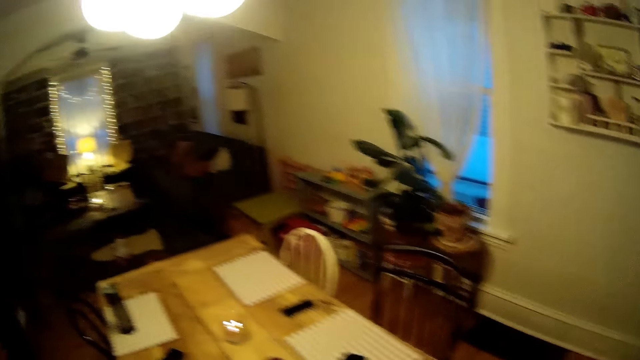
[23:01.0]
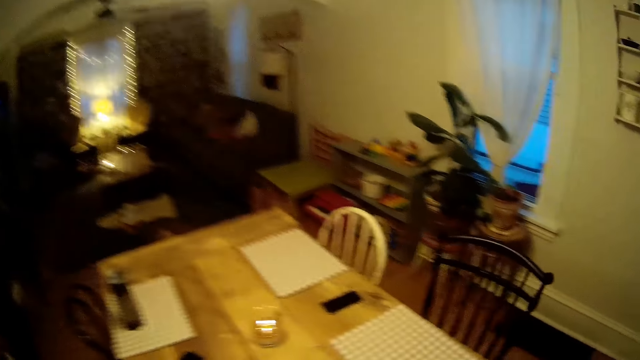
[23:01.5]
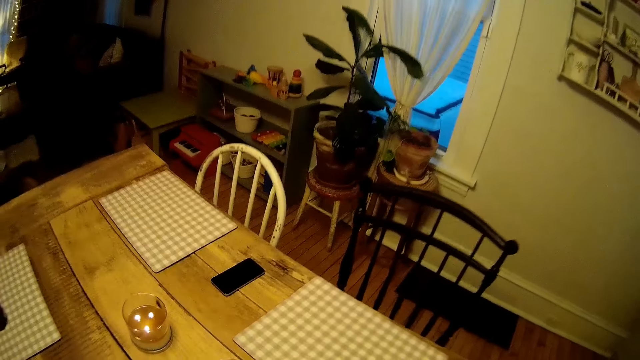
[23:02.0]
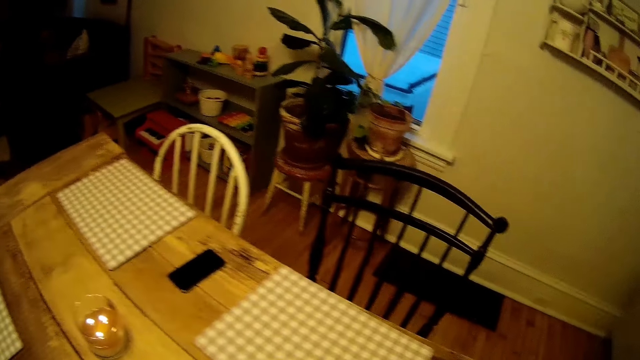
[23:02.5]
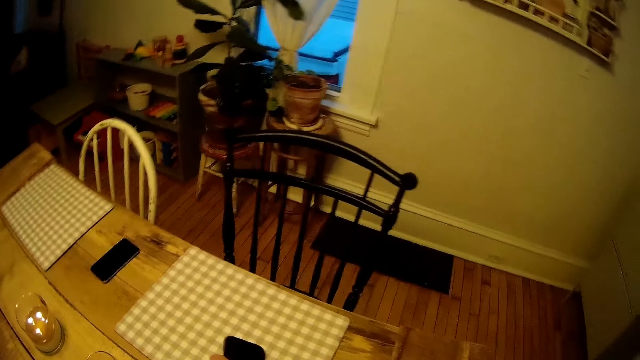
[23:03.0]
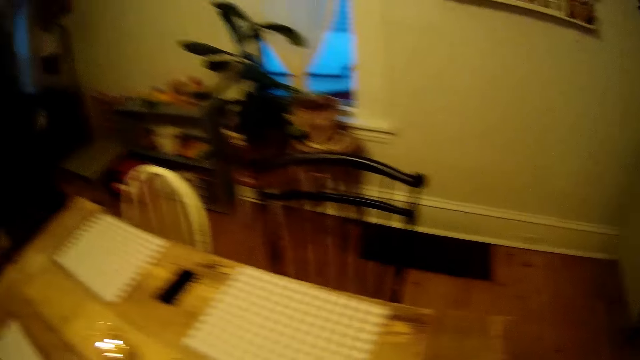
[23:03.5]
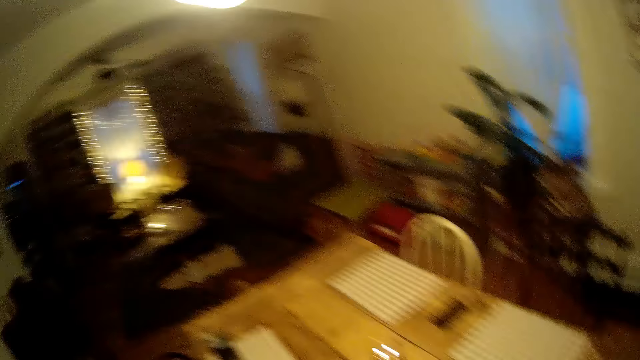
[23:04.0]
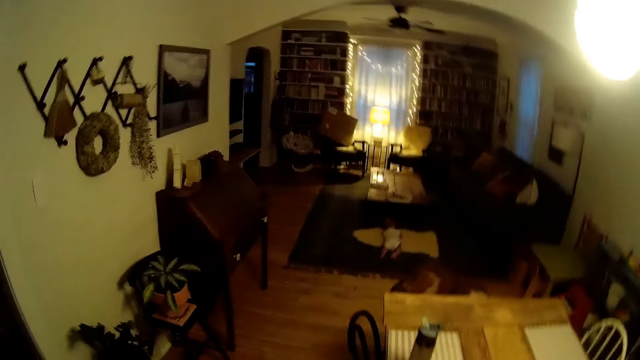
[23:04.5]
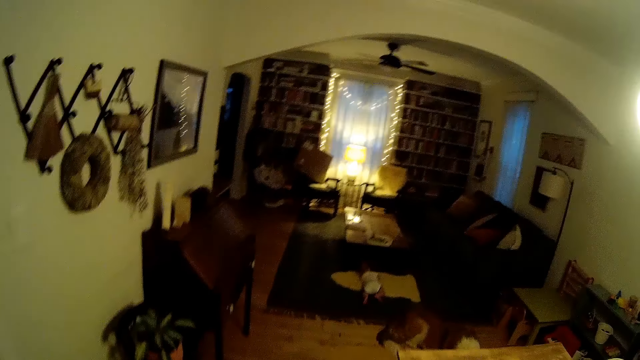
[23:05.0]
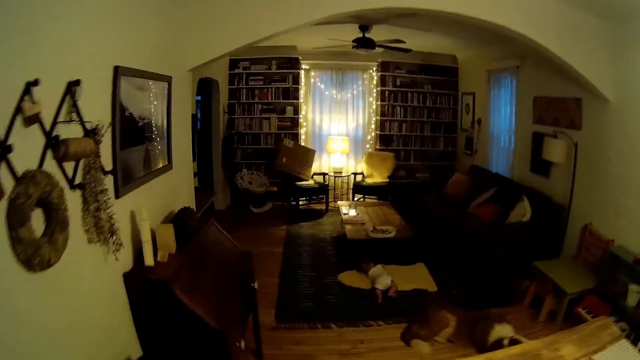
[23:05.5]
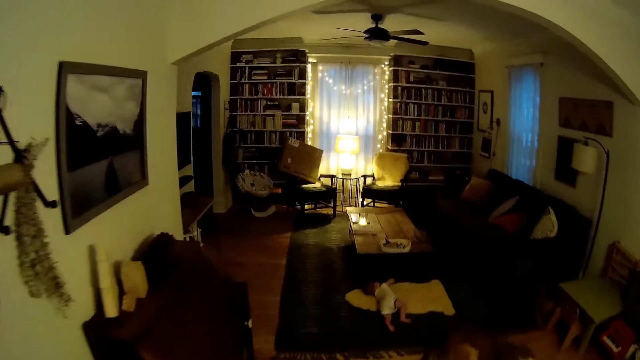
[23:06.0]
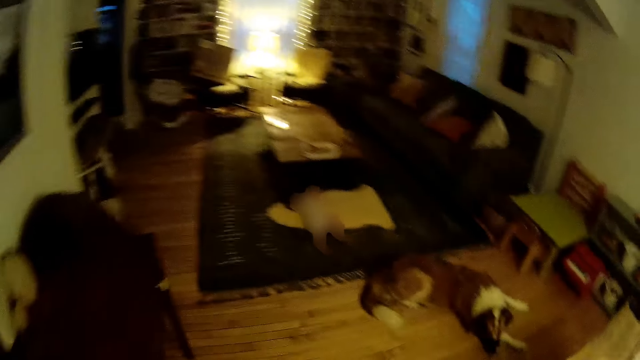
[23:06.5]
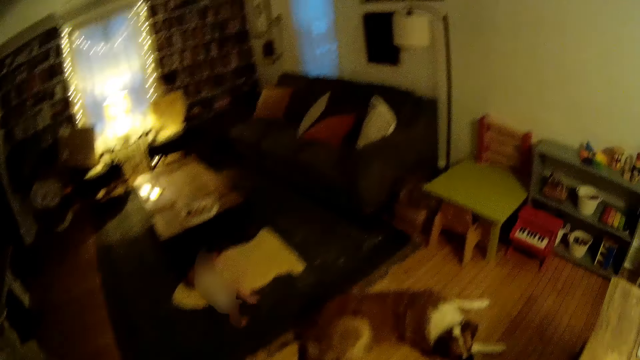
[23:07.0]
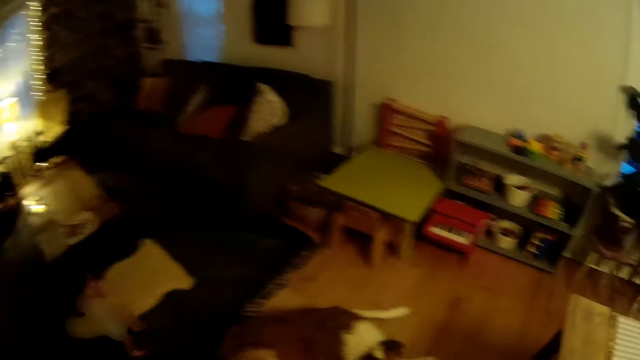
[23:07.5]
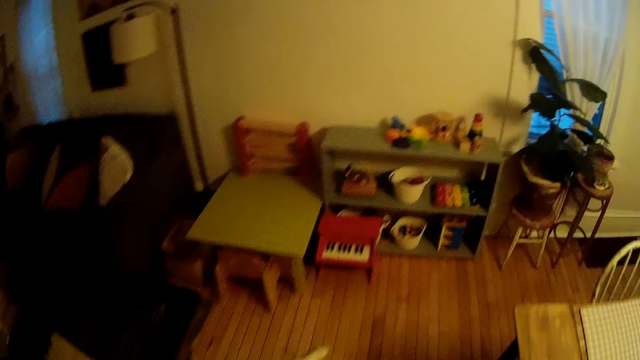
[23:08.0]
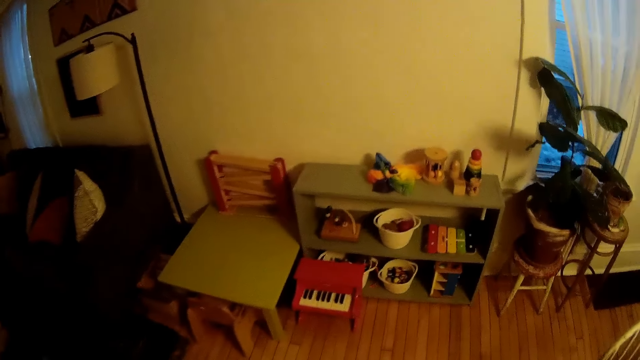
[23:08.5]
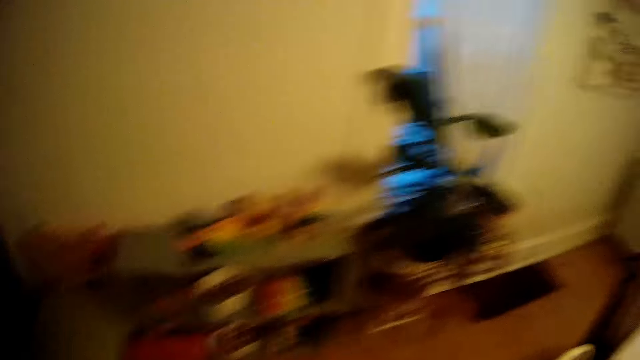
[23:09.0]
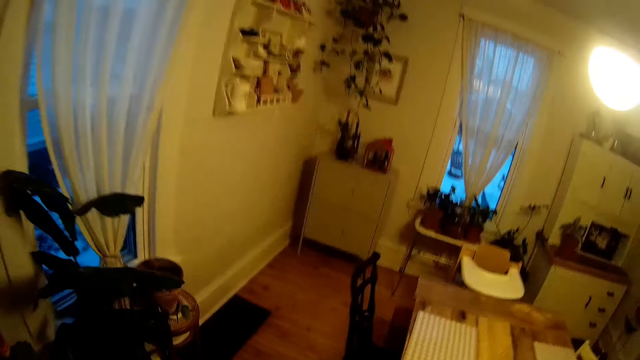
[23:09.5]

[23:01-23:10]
The camera wearer walks around the room. He picks up a phone on the dining table with his right hand. He places the chair on the floor. He looks around the room. He walks around the room.

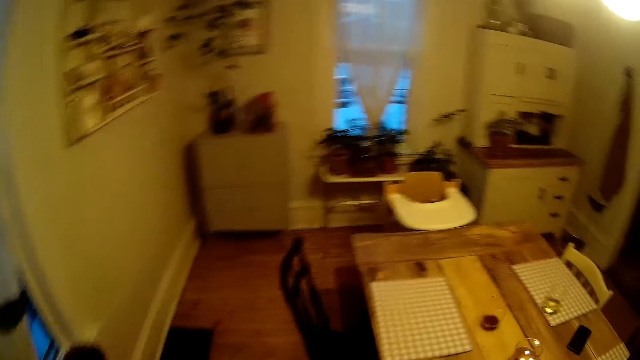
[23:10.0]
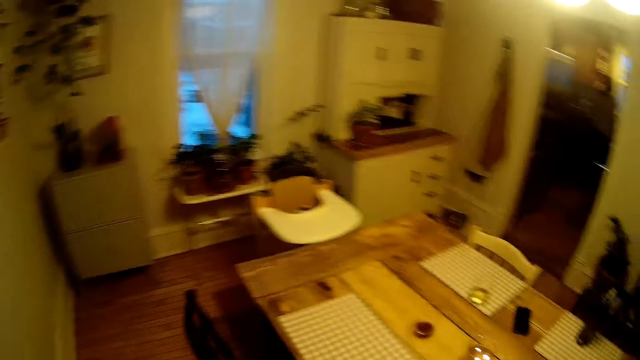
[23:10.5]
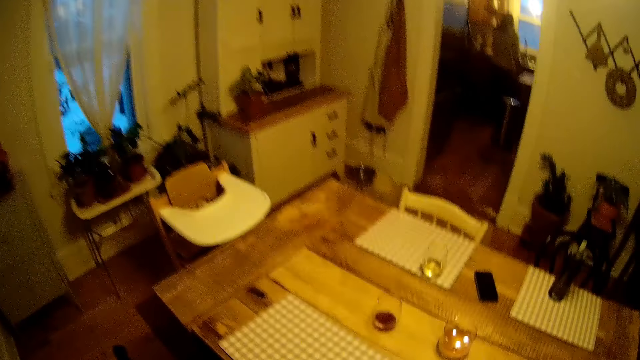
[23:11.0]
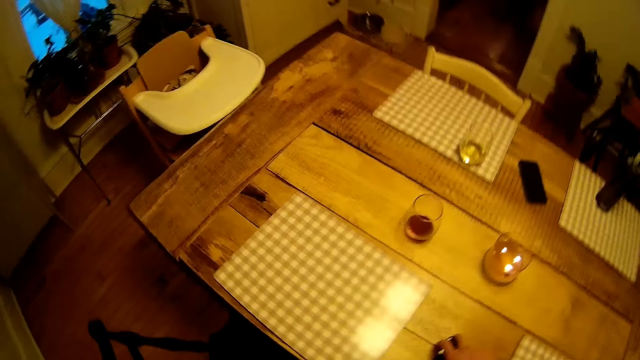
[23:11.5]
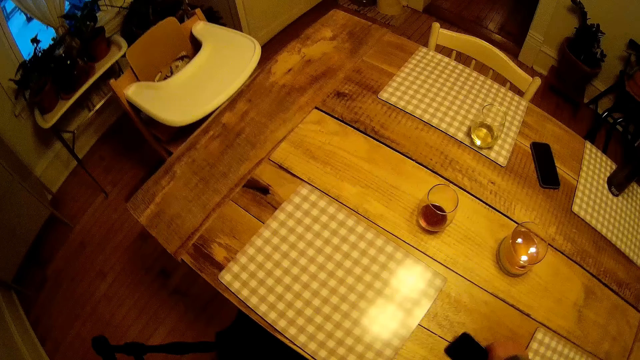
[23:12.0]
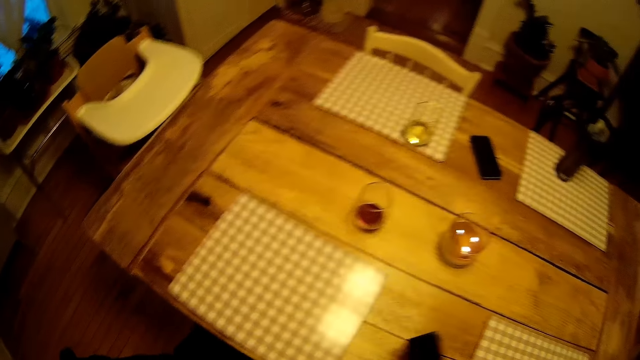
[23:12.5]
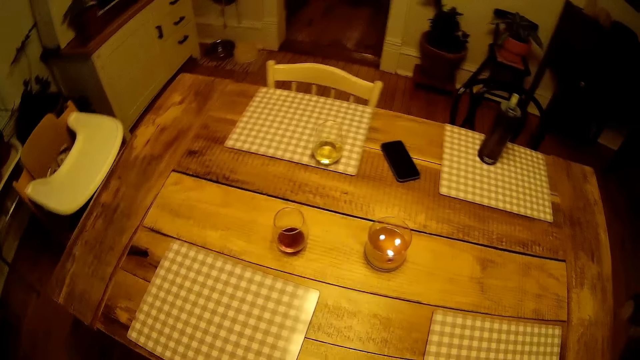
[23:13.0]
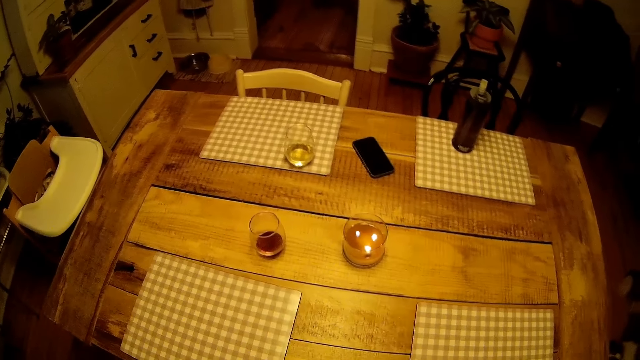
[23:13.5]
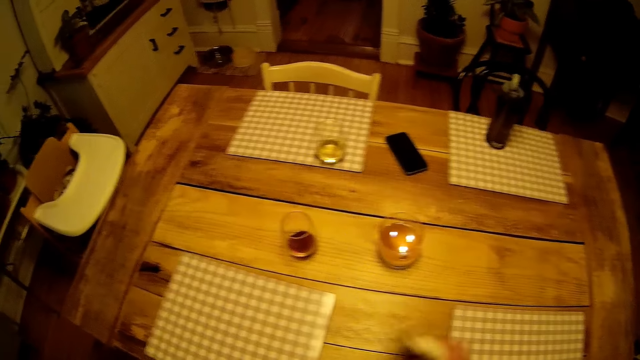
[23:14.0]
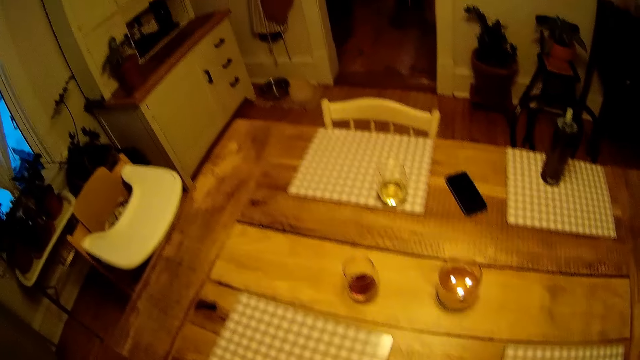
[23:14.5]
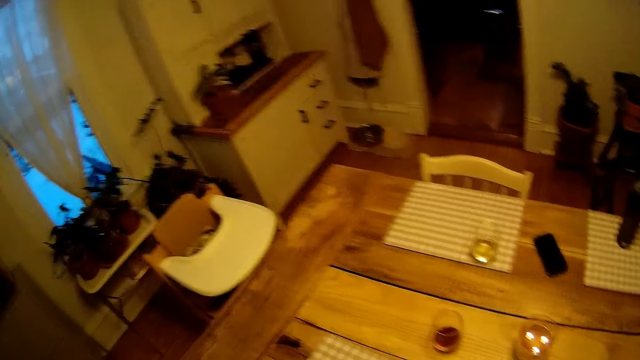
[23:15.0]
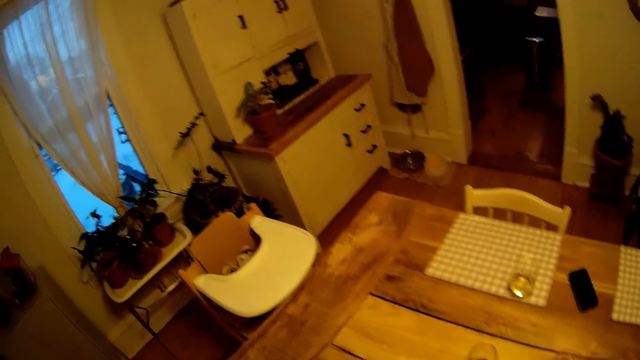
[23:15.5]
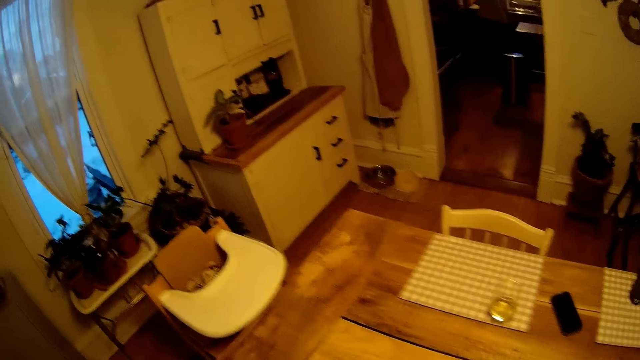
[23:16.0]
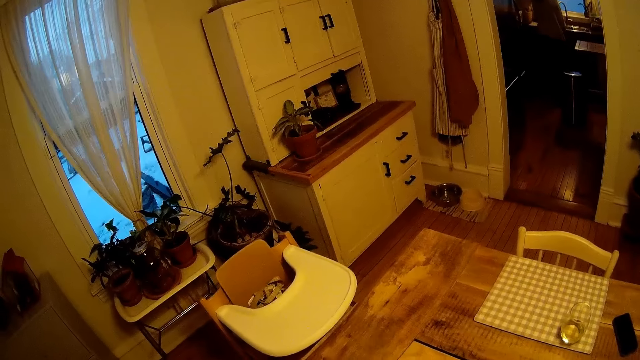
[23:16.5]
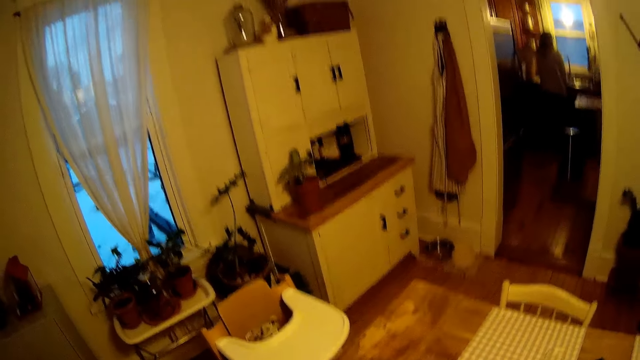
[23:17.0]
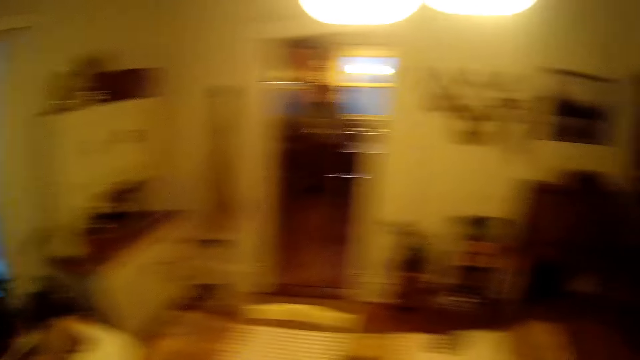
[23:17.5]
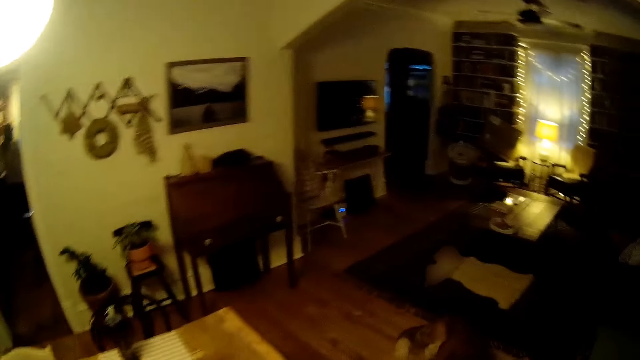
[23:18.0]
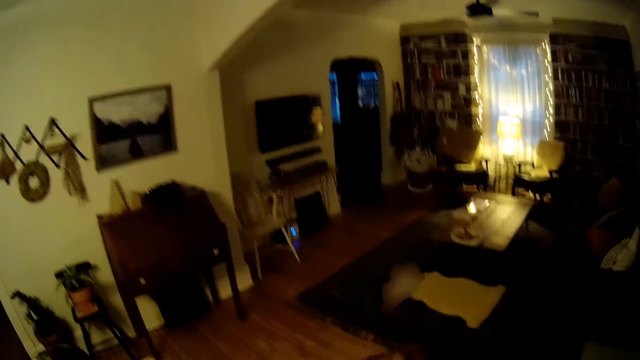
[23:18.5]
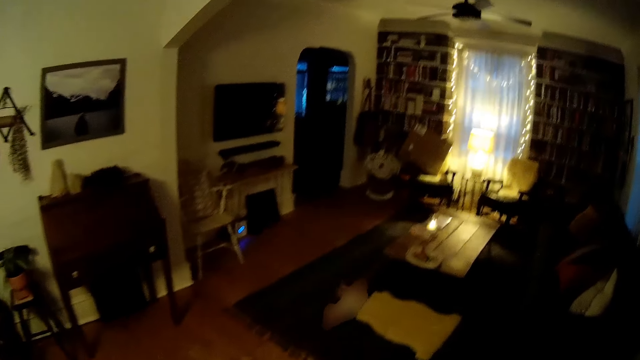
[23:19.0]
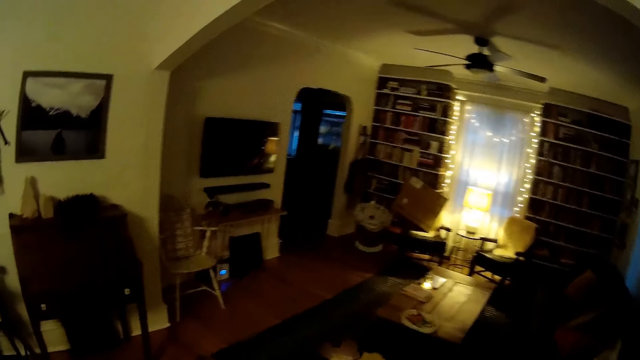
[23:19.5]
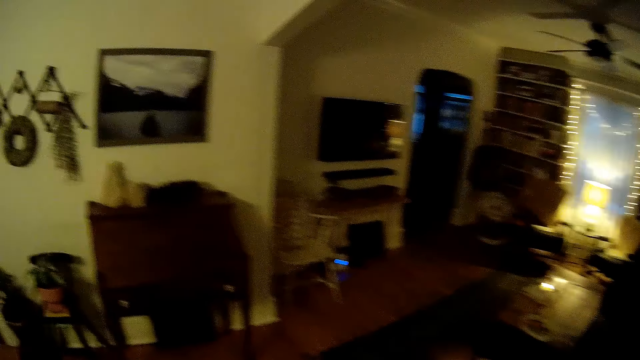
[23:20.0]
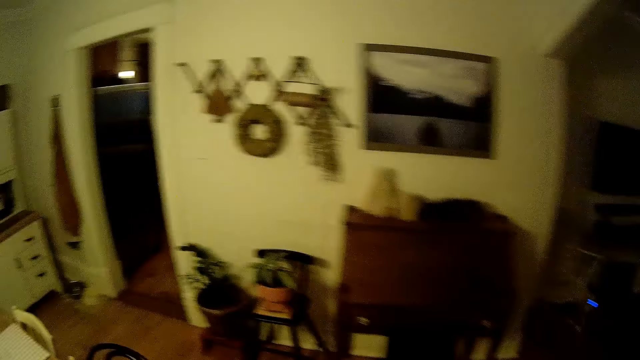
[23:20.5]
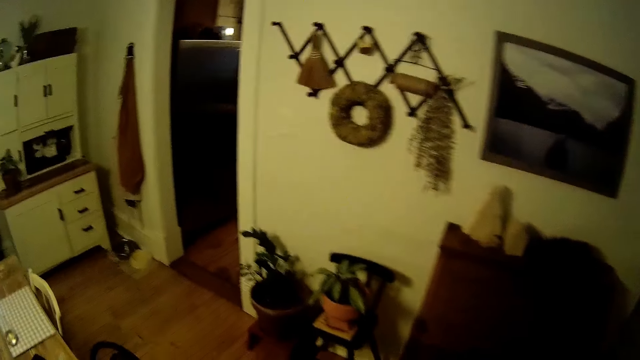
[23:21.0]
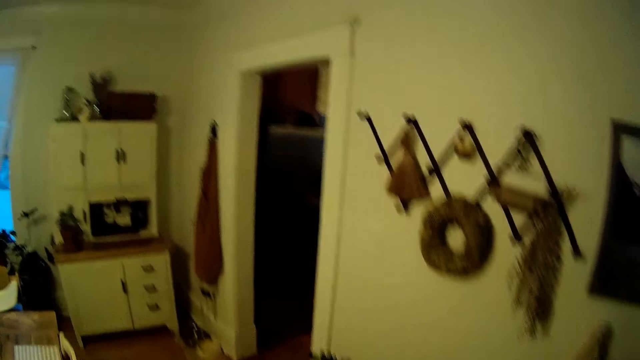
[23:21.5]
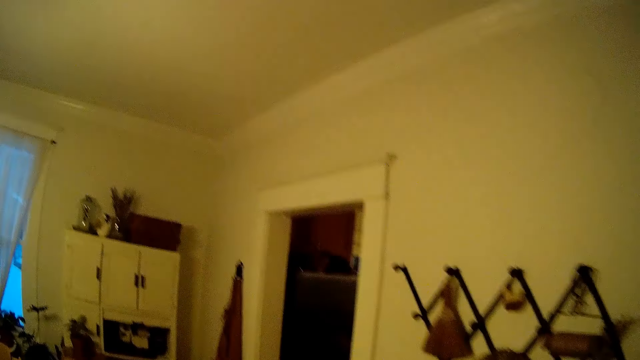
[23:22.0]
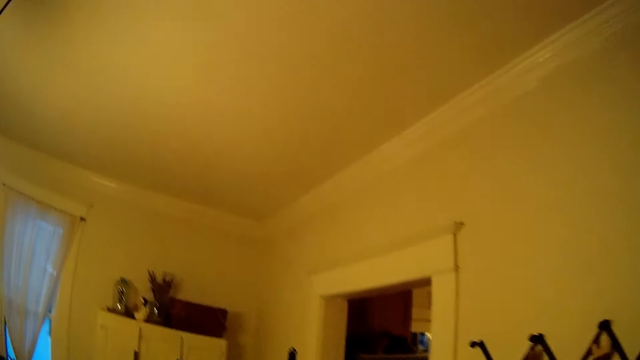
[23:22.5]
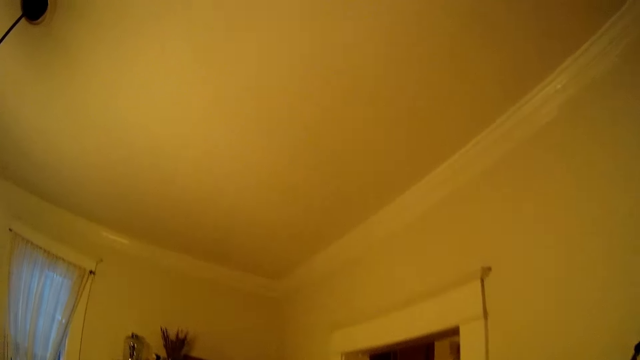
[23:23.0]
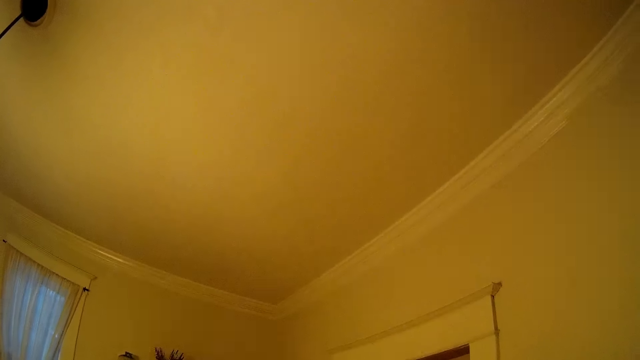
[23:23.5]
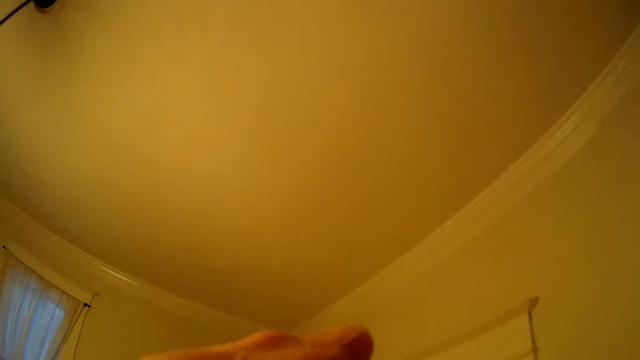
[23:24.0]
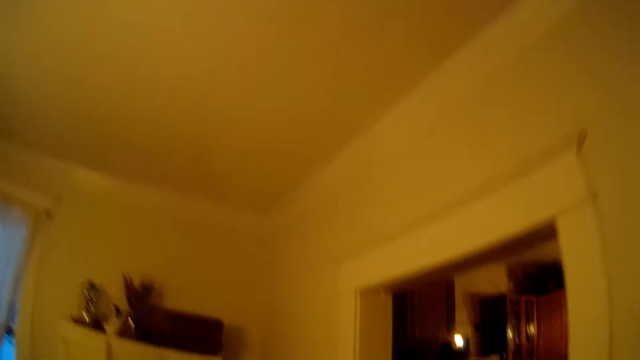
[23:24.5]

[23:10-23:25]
The camera wearer picks up something from the table. They look around the room. They walk to a kitchen from the sitting room.
